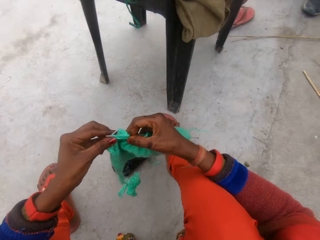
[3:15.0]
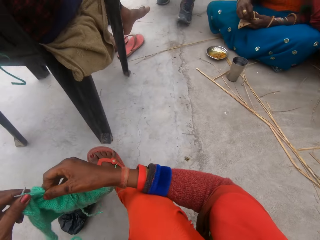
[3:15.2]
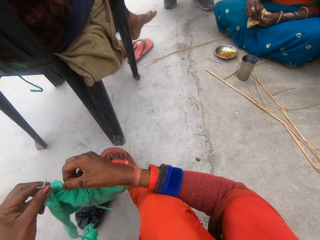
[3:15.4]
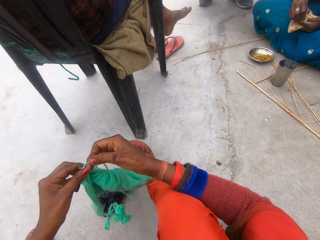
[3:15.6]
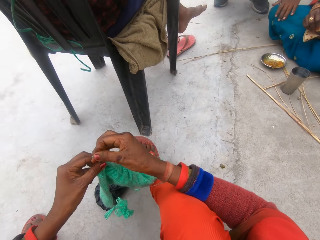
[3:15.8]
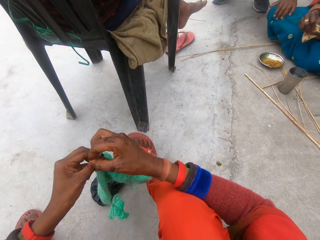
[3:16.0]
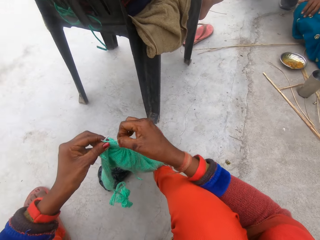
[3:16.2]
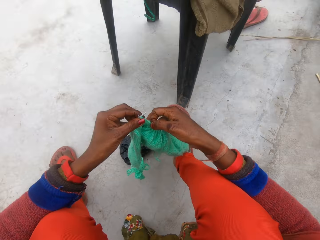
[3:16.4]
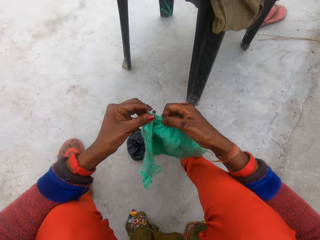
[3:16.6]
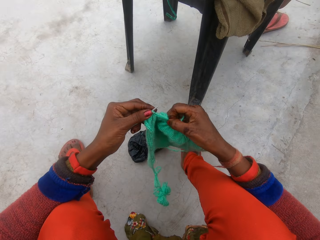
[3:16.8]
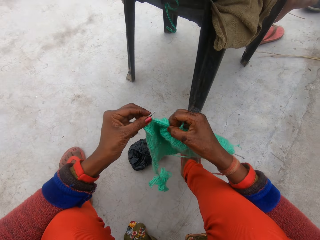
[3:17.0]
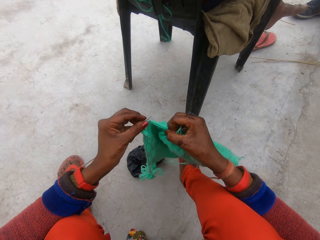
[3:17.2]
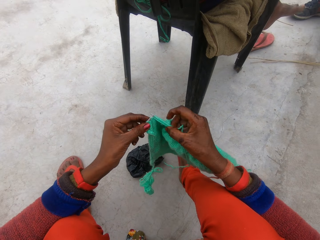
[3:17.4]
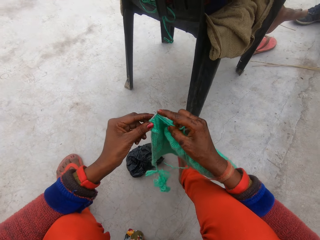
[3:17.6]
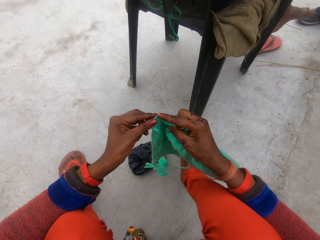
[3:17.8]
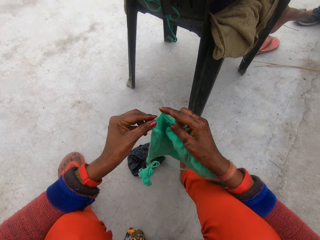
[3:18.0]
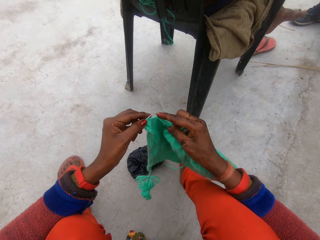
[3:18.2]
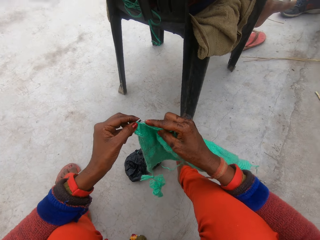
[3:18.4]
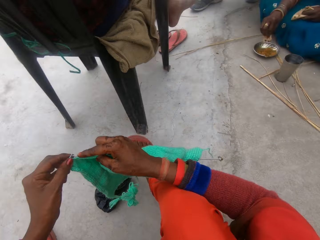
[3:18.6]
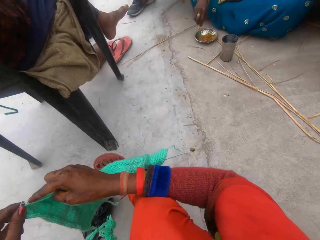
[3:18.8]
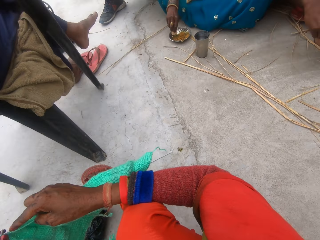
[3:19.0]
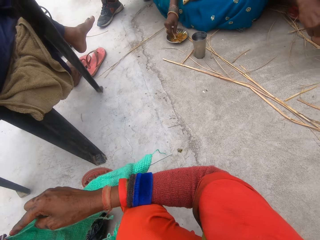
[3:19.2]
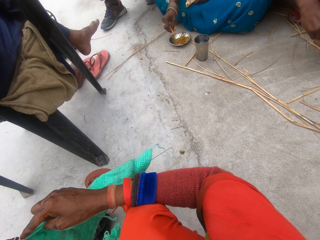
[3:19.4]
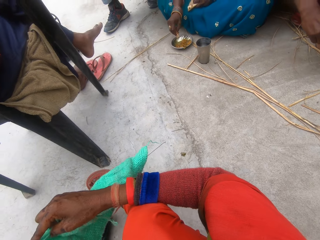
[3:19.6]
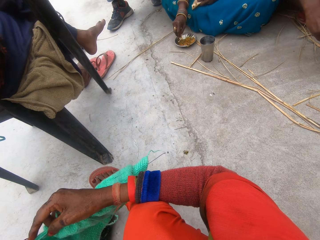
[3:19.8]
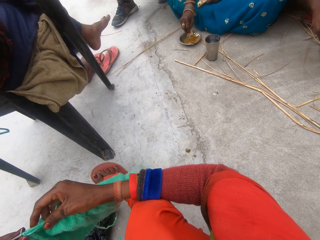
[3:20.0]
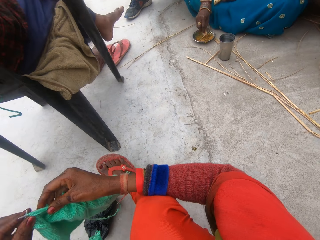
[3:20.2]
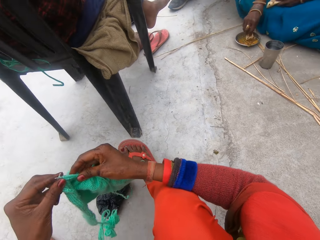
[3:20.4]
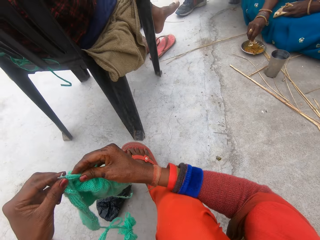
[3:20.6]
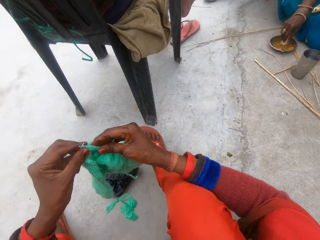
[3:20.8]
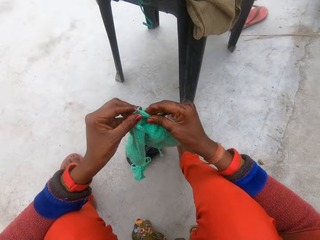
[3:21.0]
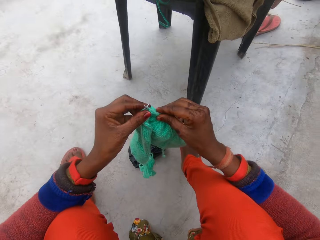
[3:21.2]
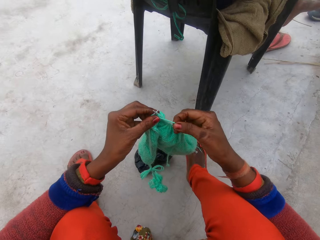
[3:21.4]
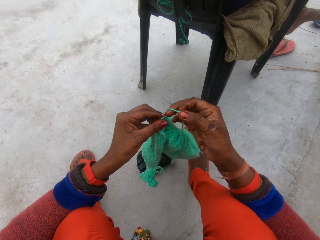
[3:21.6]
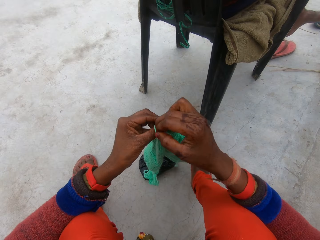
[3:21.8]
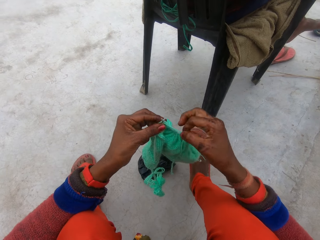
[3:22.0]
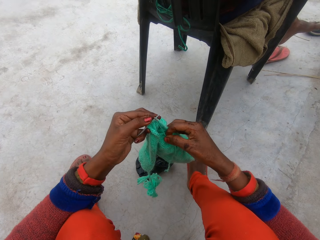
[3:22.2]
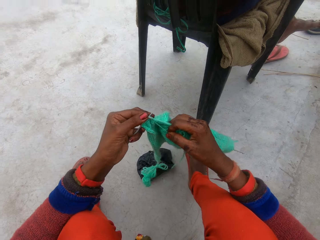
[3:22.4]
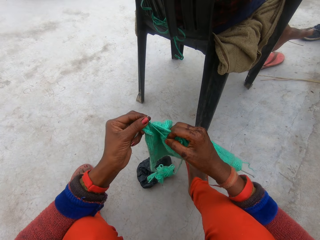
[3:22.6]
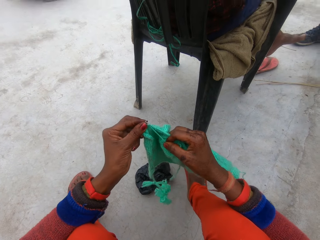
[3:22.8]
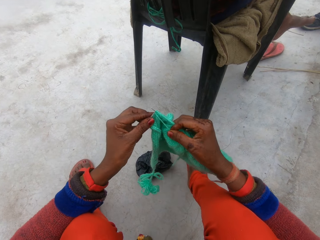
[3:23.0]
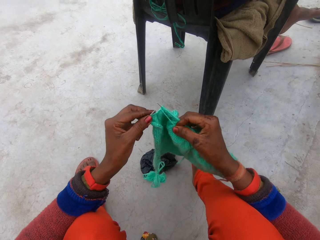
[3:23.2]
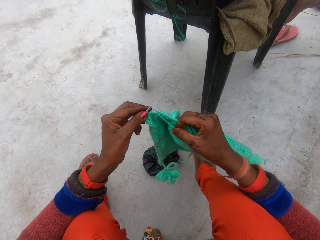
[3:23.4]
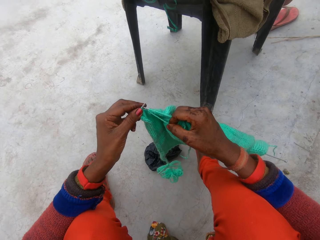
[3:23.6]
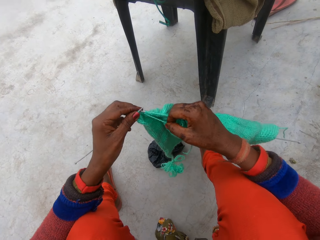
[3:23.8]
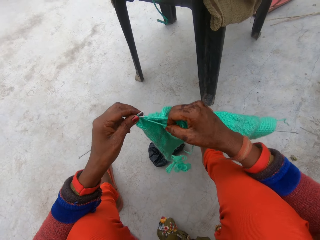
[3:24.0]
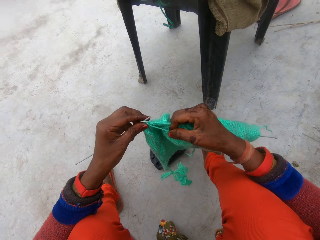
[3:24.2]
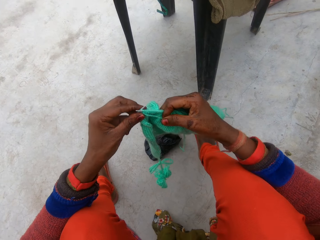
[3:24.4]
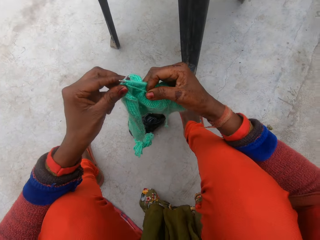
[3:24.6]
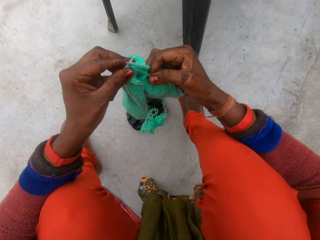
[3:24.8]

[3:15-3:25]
The camera wearer looks around. A woman tears the flat bread. A man sits on a chair. Another man moves backwards. The camera wearer rotates the knitting thread around the knitting needle. The other man holds the woman's thigh. The camera wearer knits a fabric with knitting needles. The first man sits on a chair. The other man stands close to the woman. The camera wearer pushes the knitting needle with a finger. They look around. The woman scoops something in a bowl on the ground. The camera wearer knits the fabric with the knitting needles. They rotate the knitting thread around the knitting needle. The other man stands close to the woman. The camera wearer knits the fabric with the knitting needles.

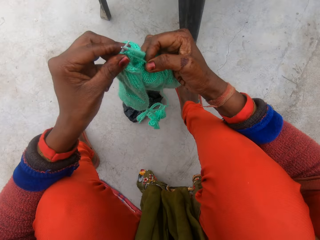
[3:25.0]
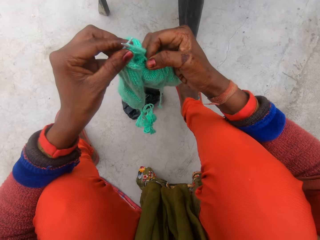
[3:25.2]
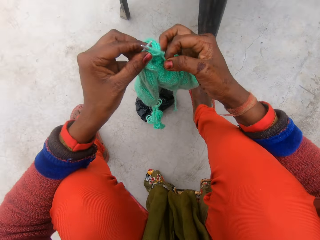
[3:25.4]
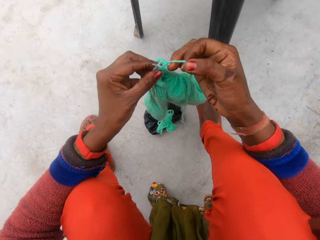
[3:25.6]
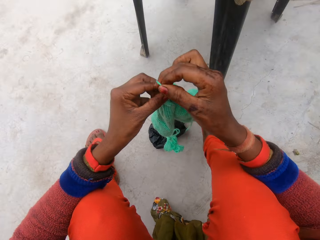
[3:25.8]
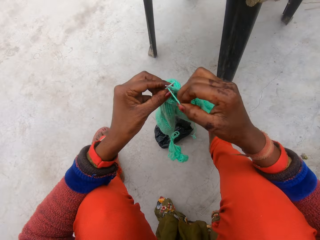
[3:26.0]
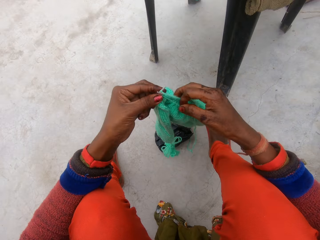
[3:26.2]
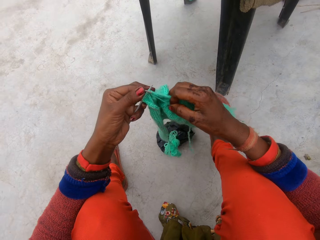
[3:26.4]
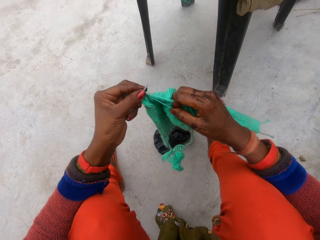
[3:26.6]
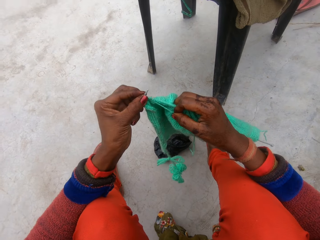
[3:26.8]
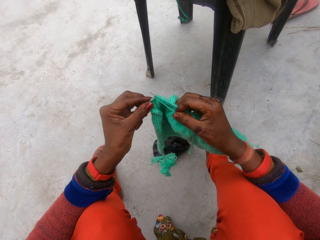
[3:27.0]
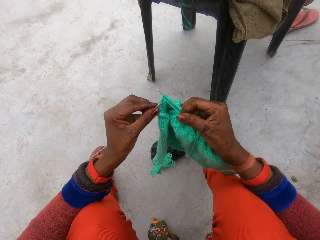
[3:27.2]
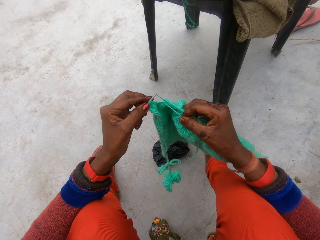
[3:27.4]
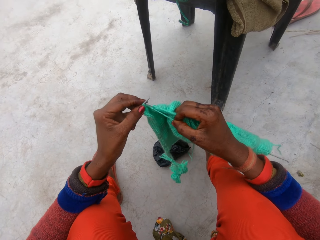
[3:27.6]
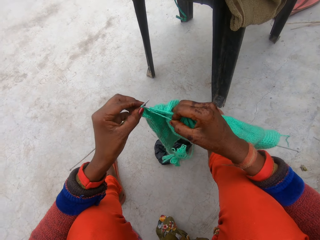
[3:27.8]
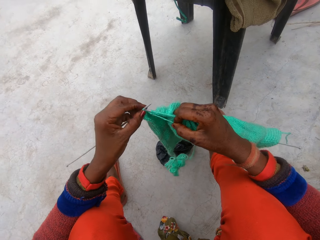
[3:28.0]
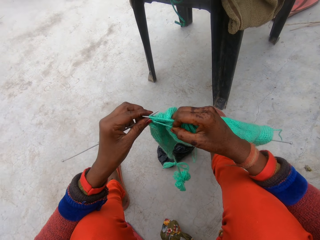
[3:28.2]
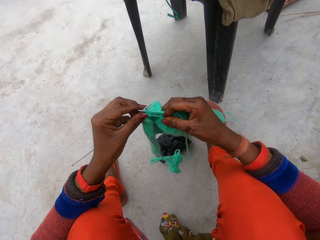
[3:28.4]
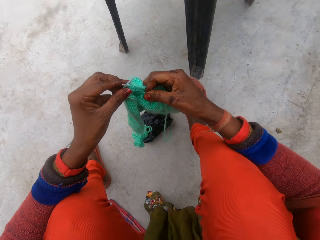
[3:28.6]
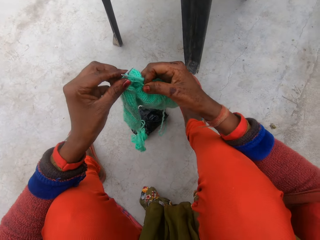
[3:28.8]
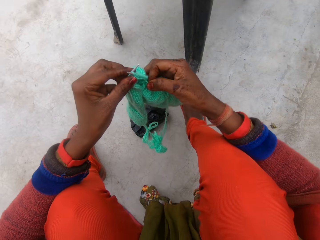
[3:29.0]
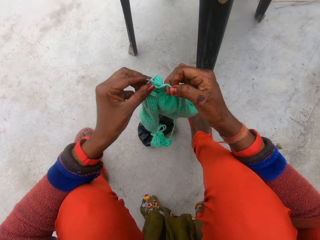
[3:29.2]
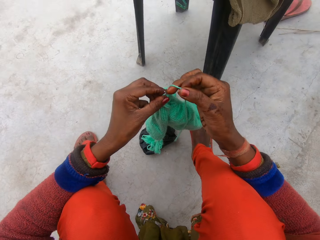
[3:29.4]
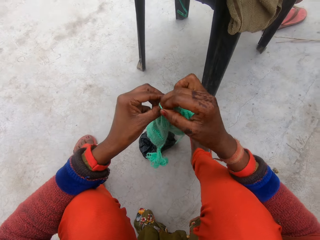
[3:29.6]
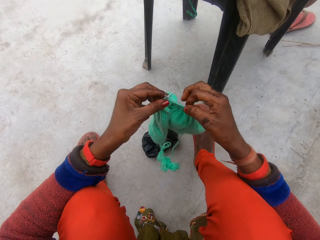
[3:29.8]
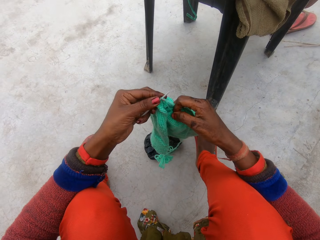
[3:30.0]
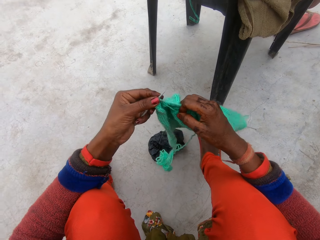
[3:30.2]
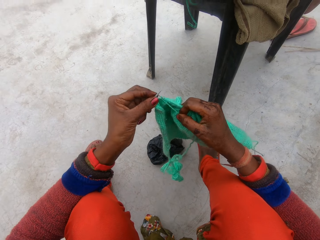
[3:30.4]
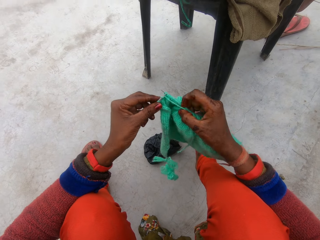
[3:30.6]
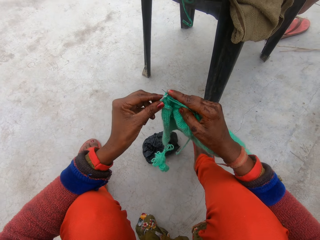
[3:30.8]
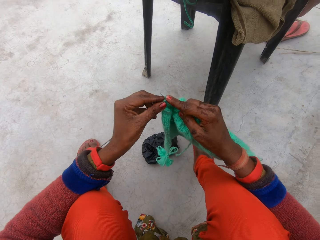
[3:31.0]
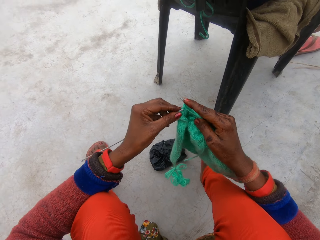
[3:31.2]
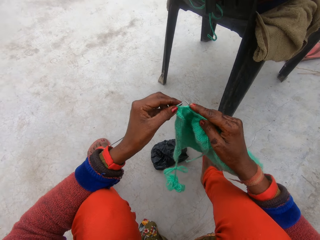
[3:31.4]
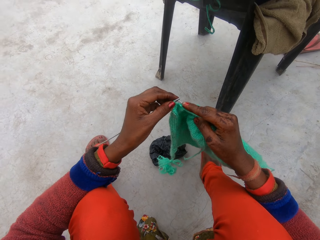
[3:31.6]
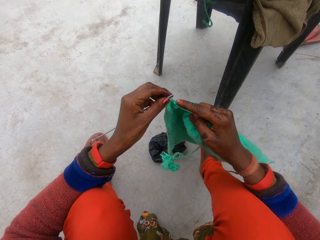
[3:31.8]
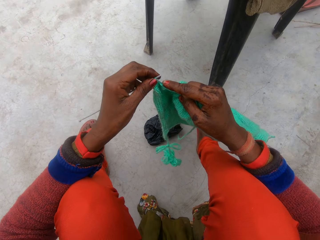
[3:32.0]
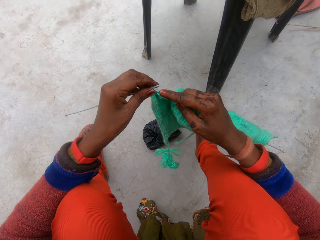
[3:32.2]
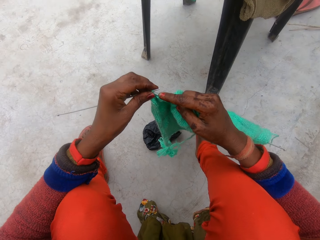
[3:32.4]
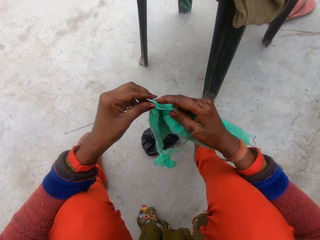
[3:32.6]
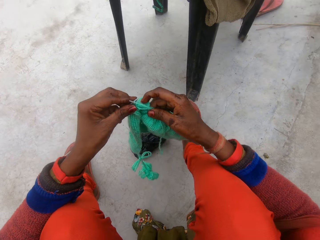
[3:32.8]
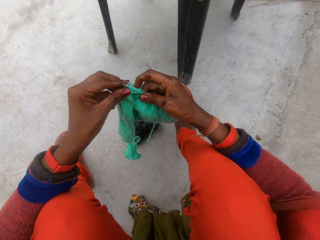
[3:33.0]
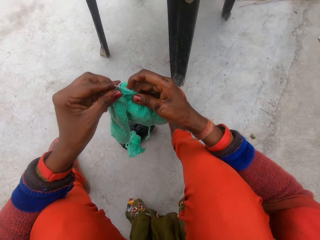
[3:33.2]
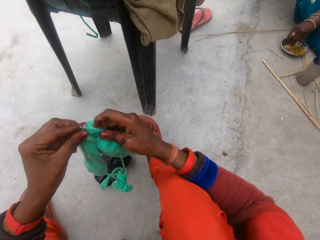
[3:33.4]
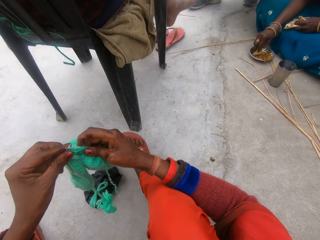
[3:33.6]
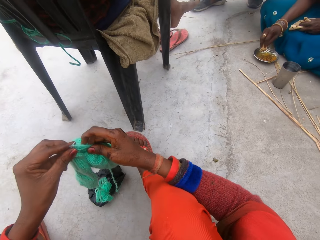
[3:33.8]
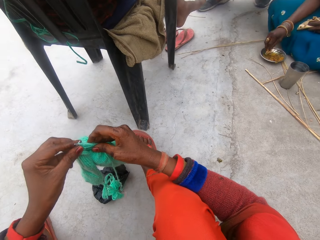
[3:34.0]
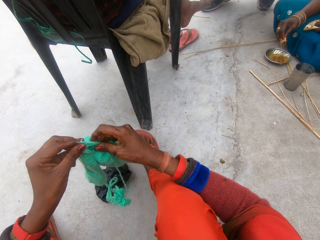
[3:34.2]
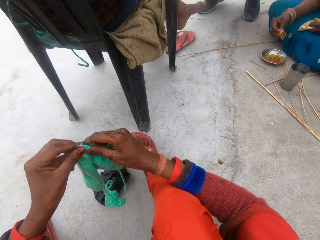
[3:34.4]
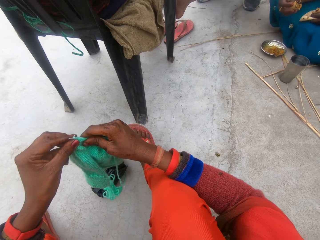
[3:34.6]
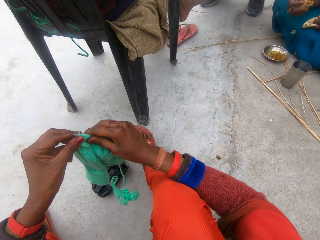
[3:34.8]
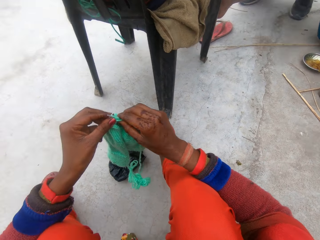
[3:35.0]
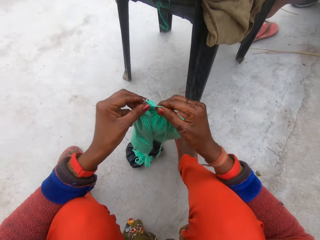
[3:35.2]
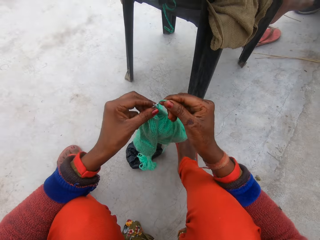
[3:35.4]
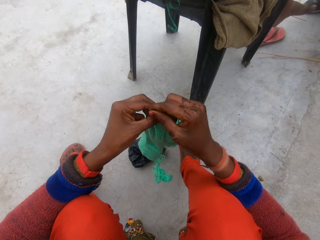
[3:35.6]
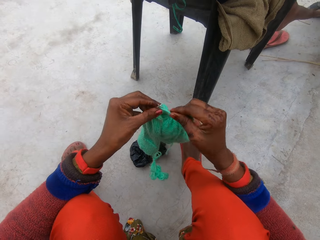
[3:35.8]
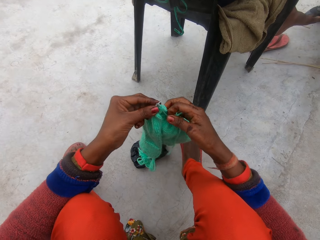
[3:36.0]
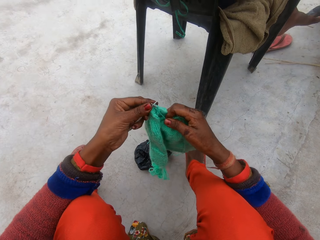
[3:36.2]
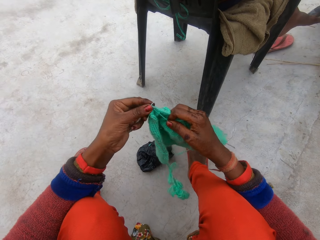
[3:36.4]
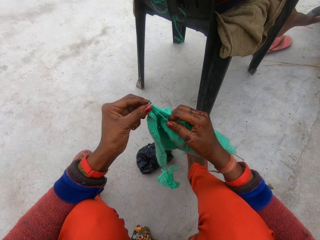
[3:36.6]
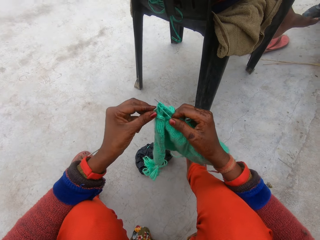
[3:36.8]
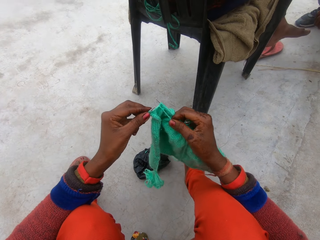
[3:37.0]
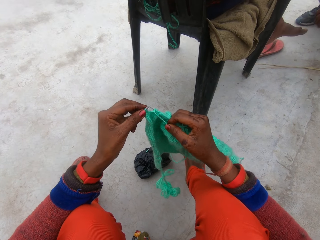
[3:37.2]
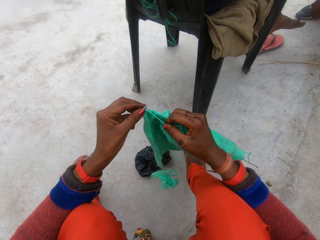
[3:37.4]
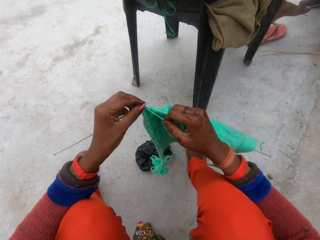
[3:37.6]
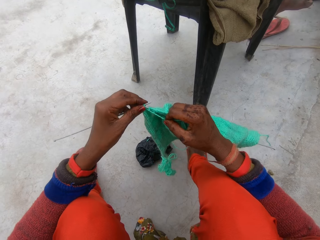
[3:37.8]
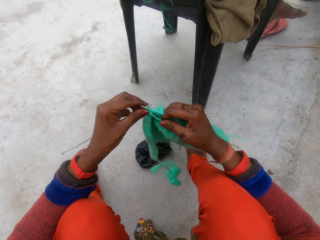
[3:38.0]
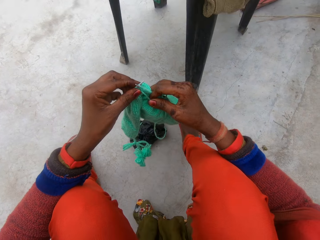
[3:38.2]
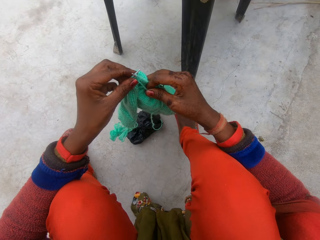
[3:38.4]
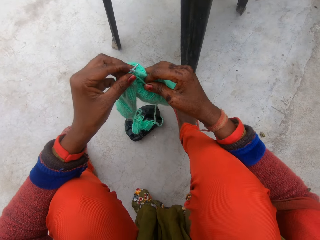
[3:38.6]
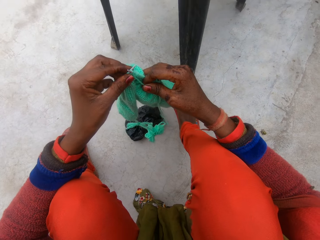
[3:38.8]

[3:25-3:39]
The camera wearer rotates the knitting thread around the knitting needle. They knit a fabric with knitting needles. A man sits on a chair. The camera wearer rotates the knitting thread around the knitting needle. The man sits on a chair. The camera wearer knits the fabric with the knitting needles. They push the knitting needle with a finger. They knit the fabric with the knitting needles. Another man stands close to a woman. The woman scoops something in a bowl on the ground. The woman shakes the flat bread. The camera wearer holds the fabric. The woman moves her hand upwards. The other man moves forward. The camera wearer rotates the knitting thread around the knitting needle. They knit the fabric with the knitting needles.
